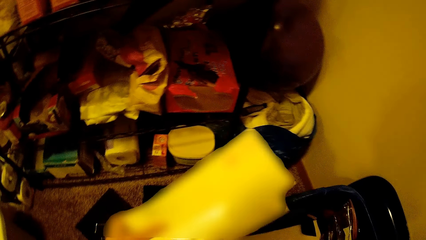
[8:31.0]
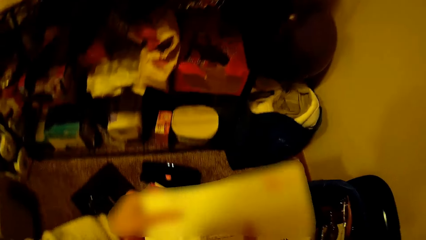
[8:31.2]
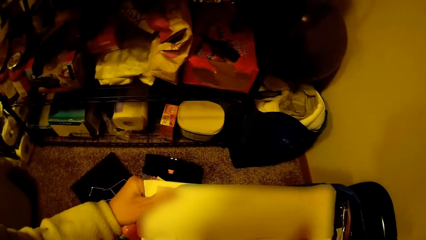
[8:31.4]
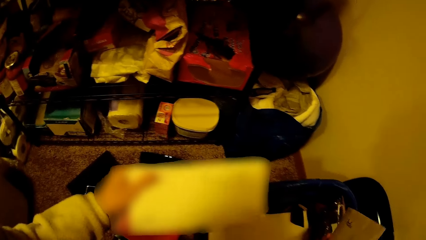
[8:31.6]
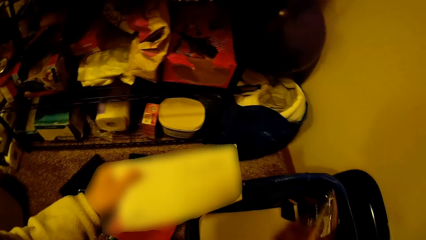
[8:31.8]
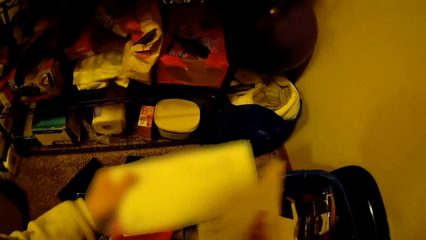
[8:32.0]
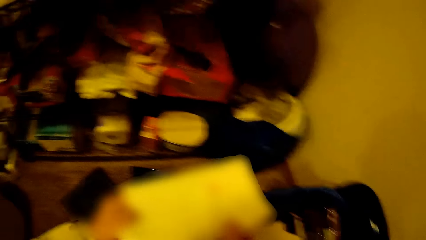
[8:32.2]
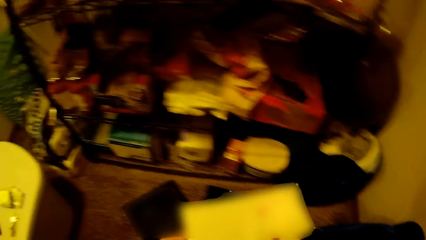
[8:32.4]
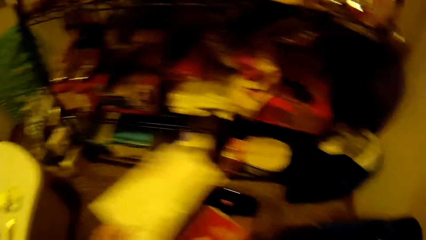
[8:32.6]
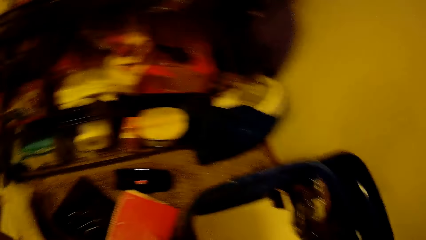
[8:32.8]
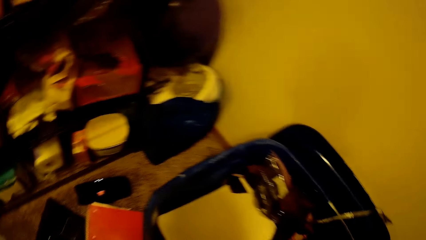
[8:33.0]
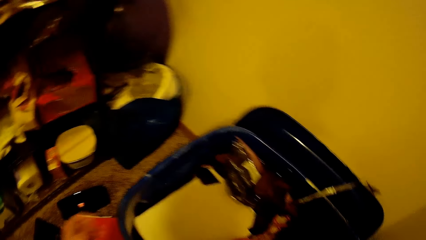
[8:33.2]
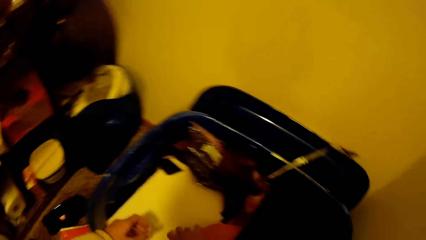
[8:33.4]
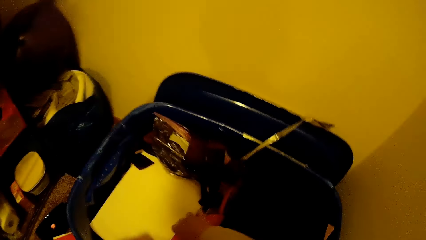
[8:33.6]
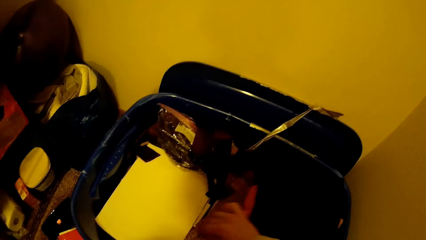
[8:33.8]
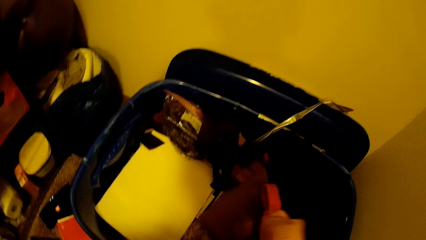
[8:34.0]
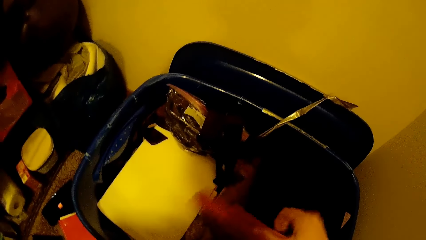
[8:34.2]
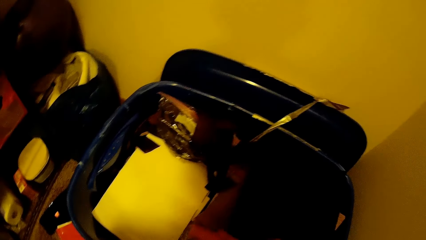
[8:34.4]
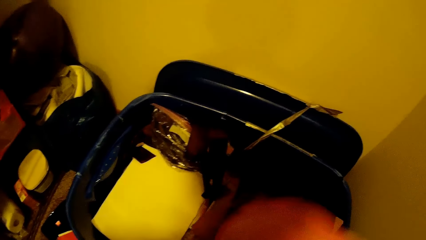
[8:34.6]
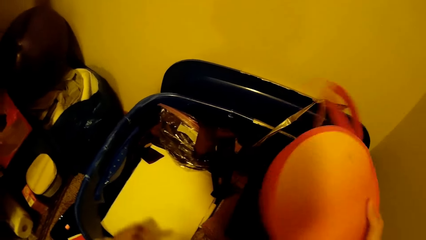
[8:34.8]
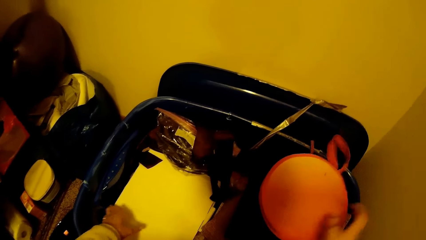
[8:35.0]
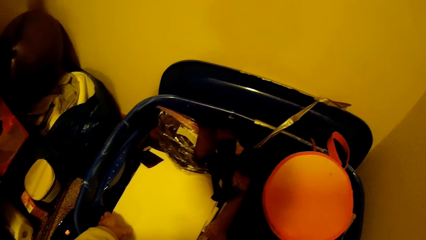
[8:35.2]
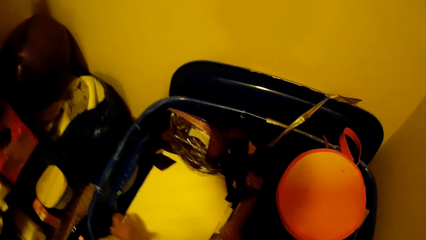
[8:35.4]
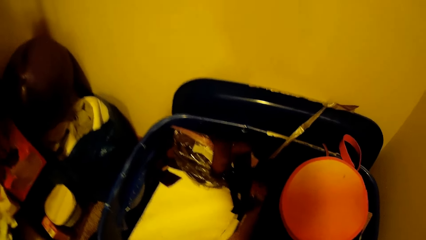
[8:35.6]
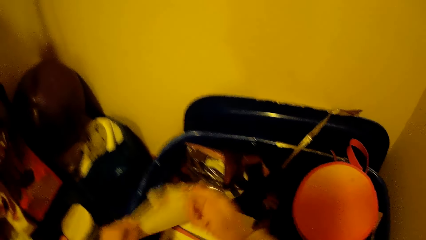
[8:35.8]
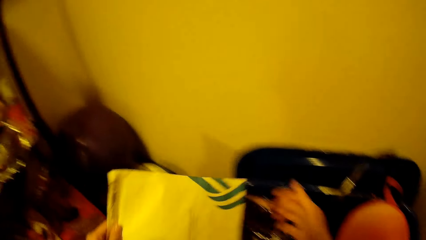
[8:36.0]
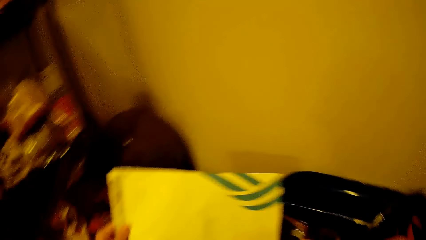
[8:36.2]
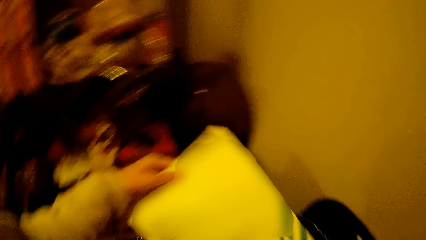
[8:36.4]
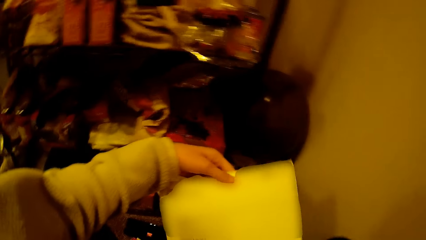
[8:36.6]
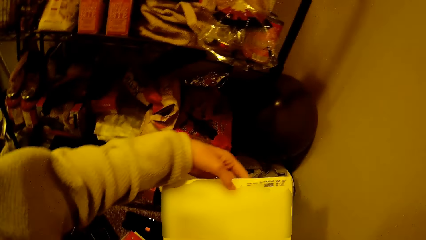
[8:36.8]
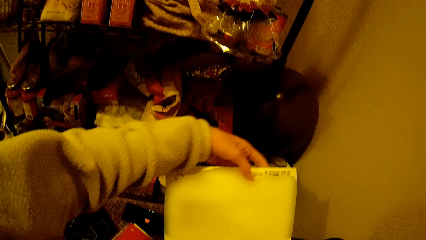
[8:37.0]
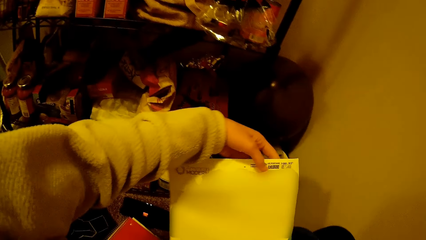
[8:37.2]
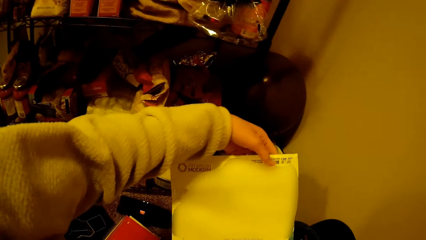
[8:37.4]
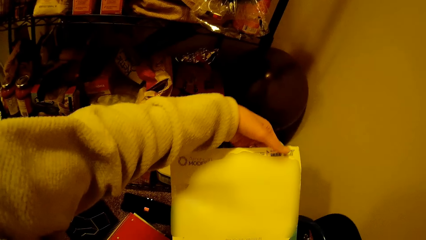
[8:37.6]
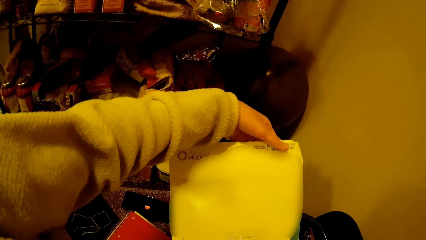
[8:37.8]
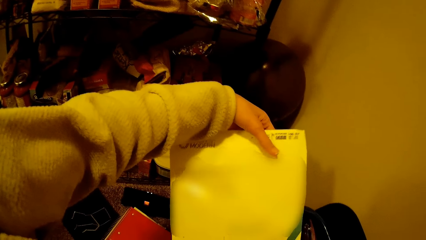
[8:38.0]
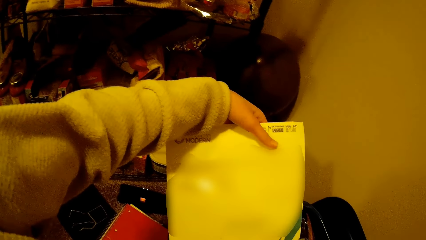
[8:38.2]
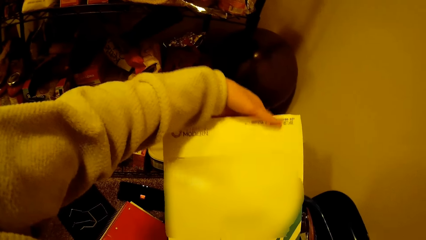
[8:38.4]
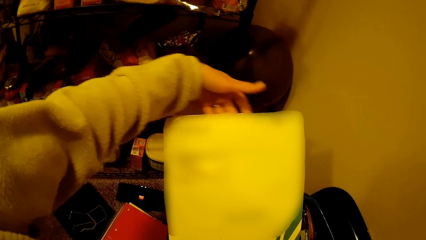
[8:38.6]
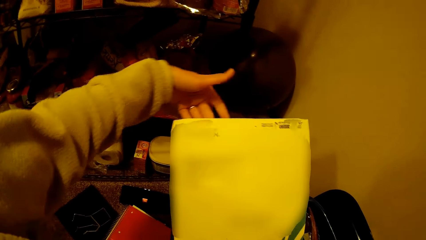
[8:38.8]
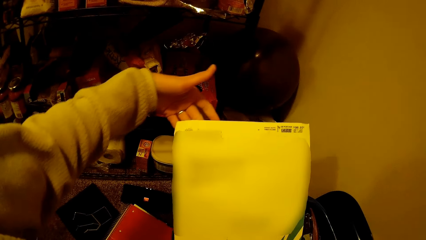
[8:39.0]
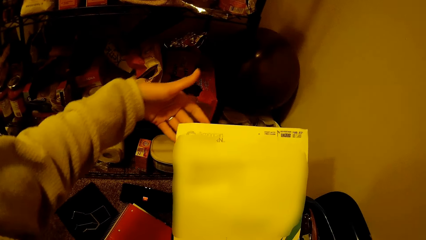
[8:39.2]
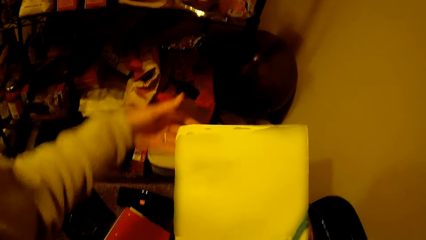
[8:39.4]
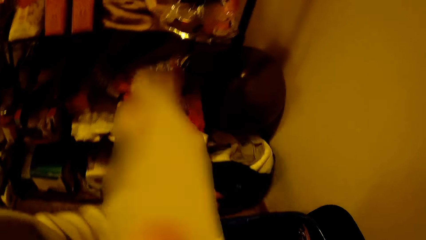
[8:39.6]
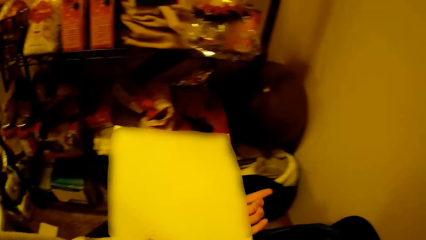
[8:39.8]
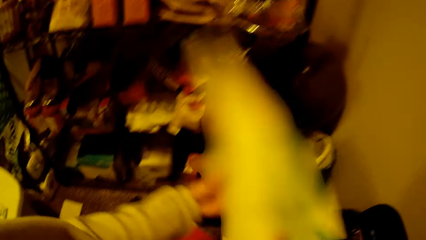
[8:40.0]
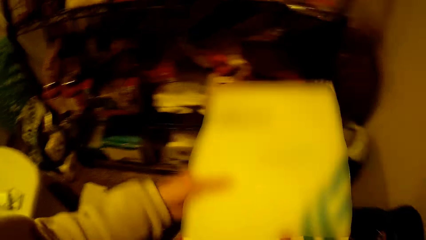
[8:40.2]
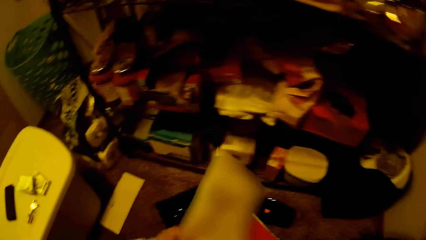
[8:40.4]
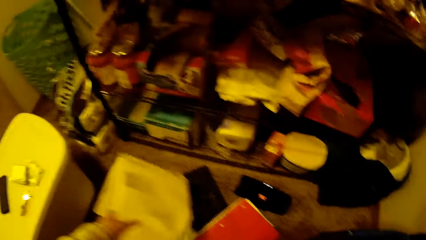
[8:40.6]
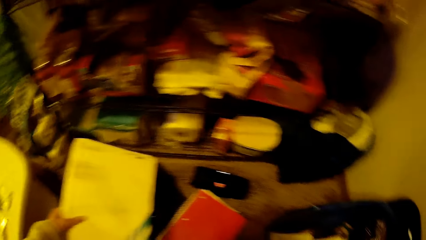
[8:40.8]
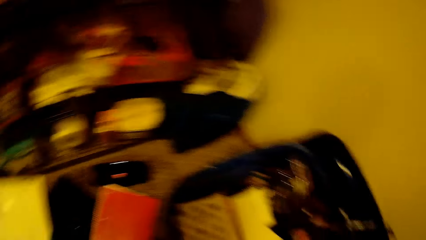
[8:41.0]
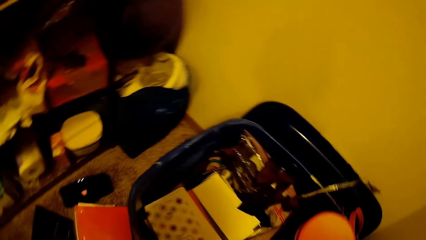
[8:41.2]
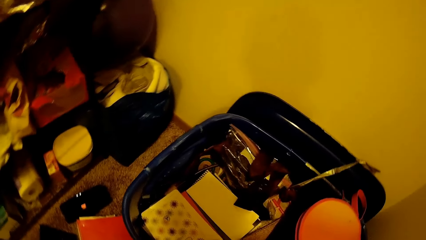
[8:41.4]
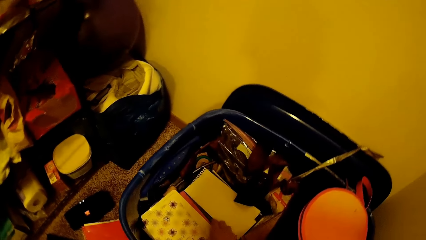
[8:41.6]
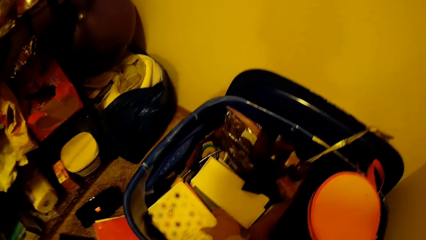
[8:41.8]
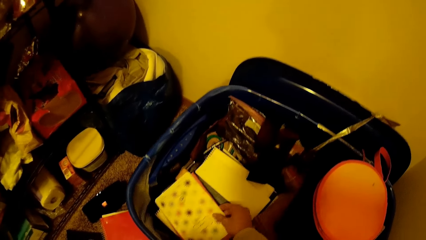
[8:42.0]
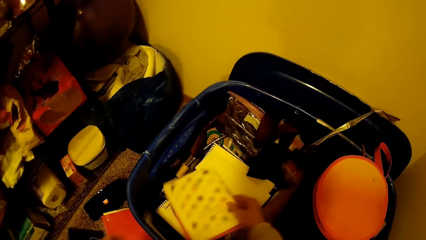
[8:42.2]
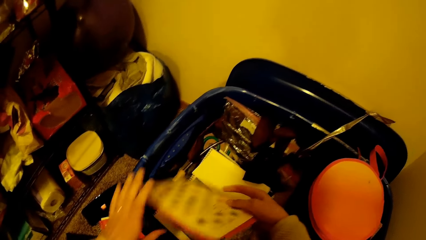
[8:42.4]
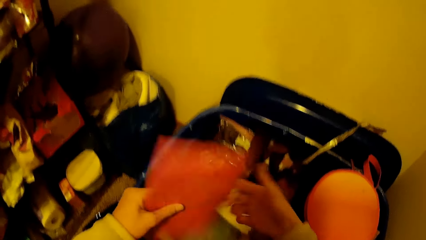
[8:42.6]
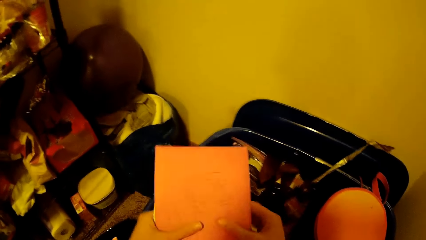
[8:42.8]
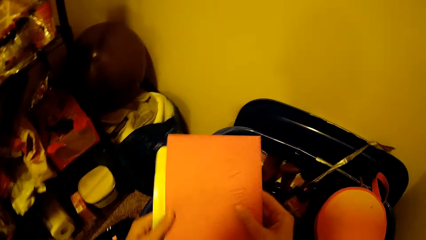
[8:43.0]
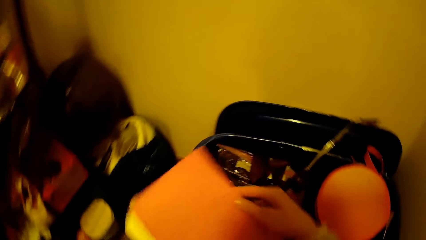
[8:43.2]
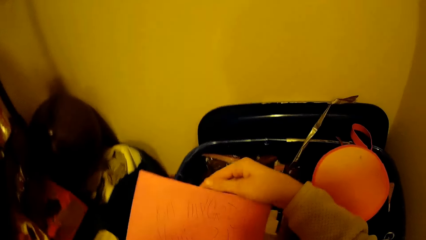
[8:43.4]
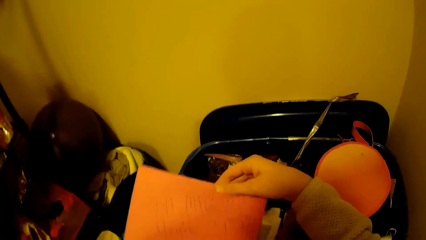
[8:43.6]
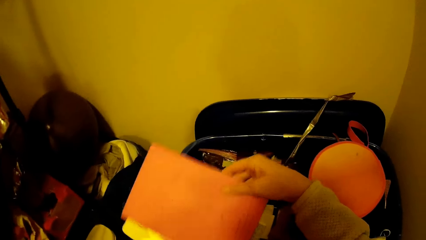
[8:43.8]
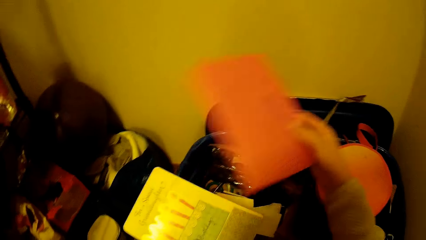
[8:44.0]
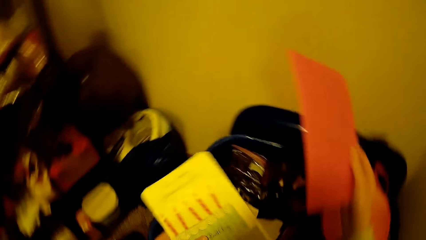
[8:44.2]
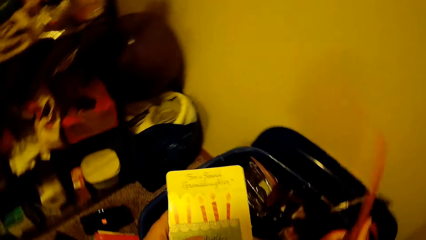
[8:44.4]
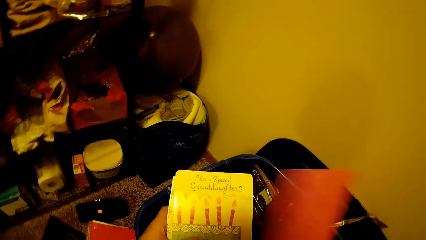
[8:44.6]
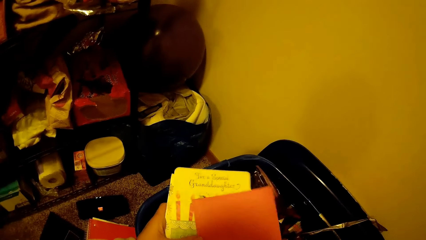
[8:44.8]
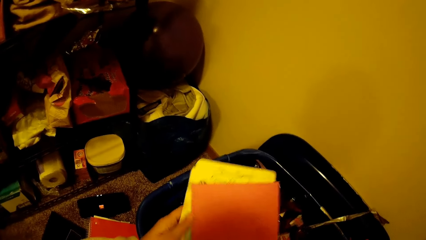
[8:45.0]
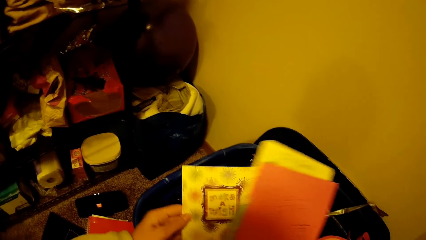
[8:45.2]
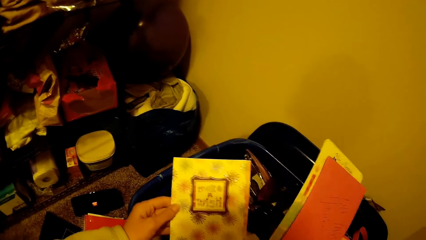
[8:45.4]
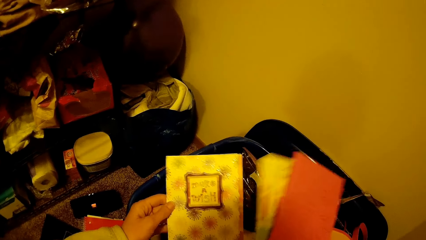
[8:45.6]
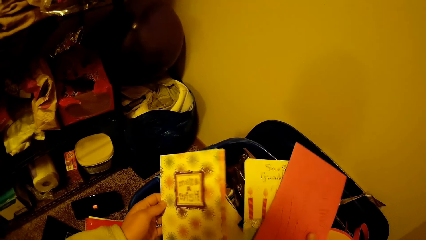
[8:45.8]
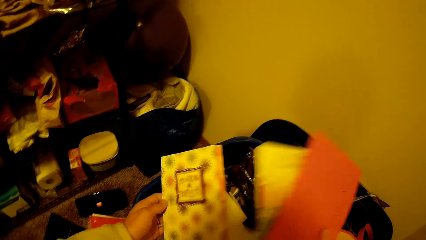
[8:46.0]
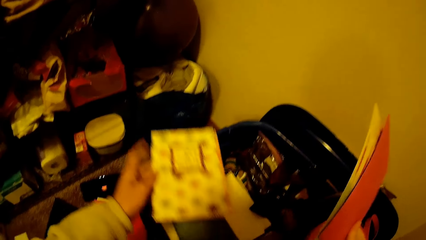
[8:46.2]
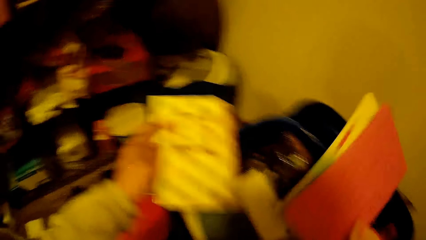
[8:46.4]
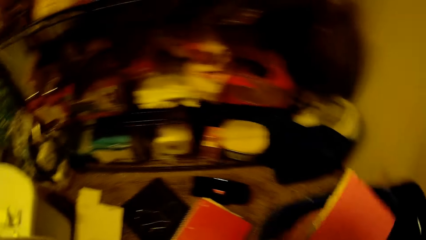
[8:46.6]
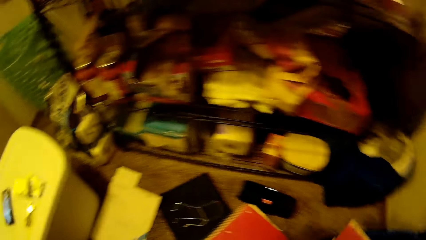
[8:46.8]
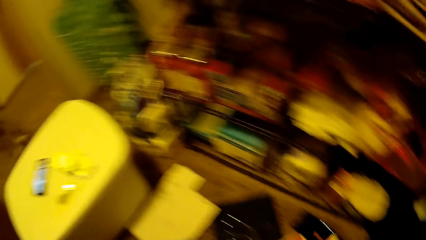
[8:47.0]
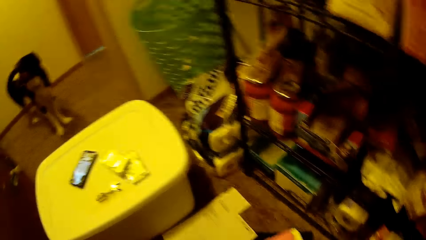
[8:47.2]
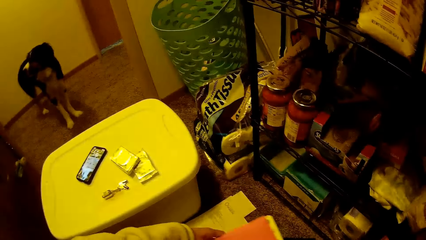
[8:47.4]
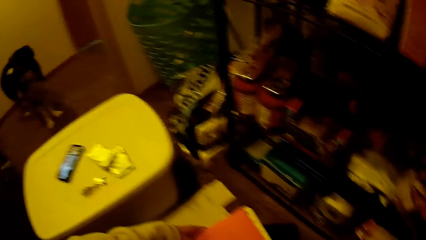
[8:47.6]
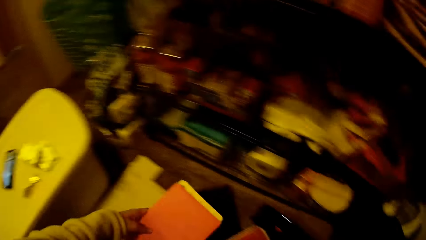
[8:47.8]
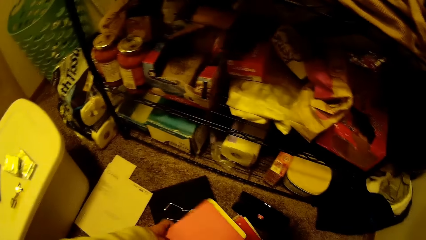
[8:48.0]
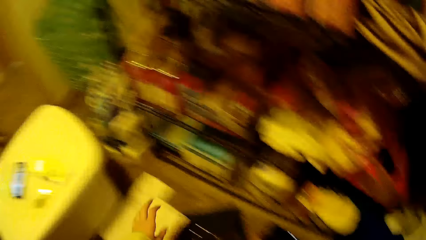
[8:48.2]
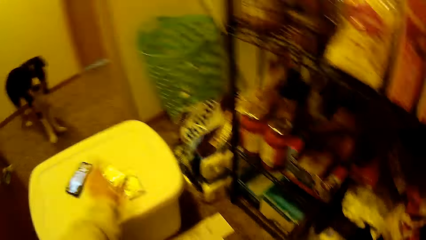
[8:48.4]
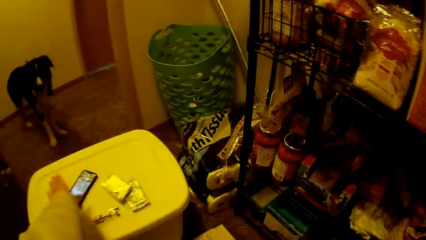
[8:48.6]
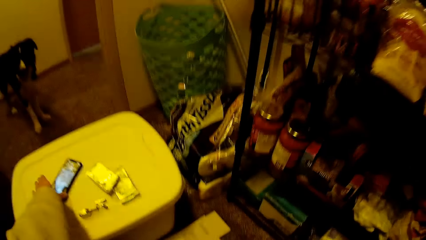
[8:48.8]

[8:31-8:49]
The camera wearer turns the paper. She drops the envelope on the floor with her left hand. She picks something. She moves a document from the container to the floor with her left hand. She picks a book, turns the book and drops the book down. She moves cards from the container to the floor with her hands. She picks the cards and turns the cards. The dog stands by the passage.
